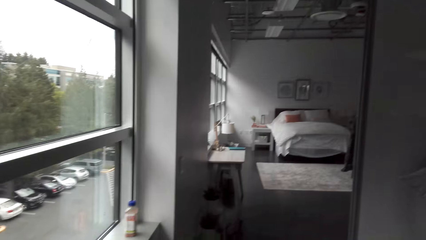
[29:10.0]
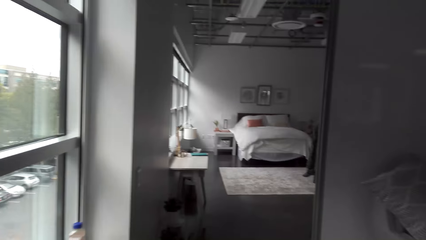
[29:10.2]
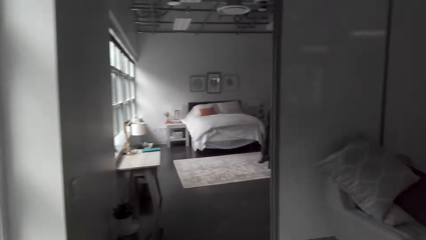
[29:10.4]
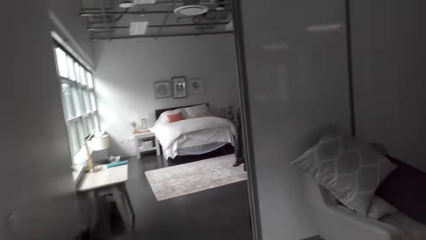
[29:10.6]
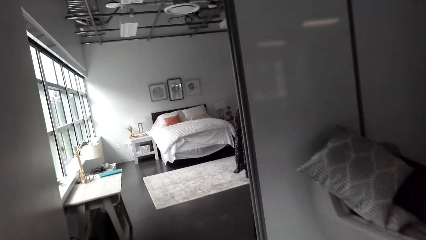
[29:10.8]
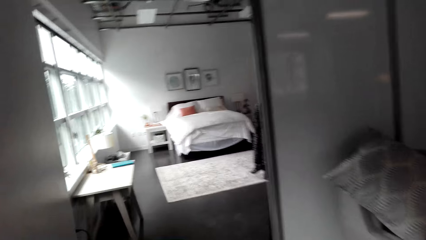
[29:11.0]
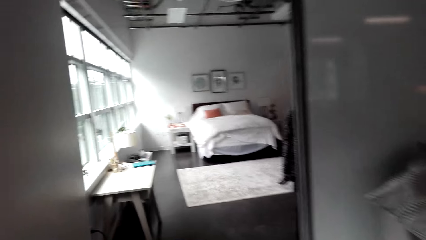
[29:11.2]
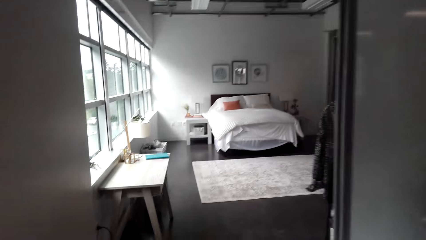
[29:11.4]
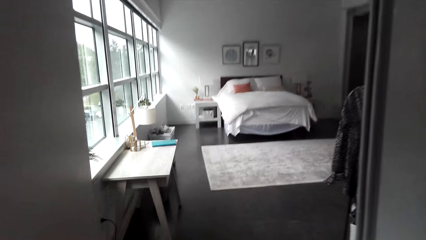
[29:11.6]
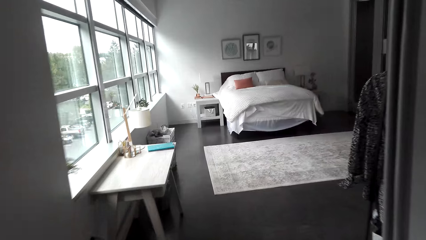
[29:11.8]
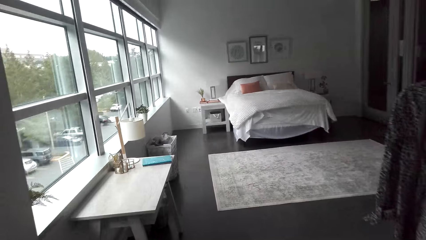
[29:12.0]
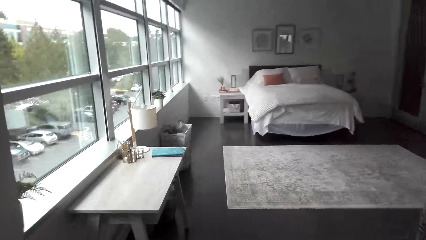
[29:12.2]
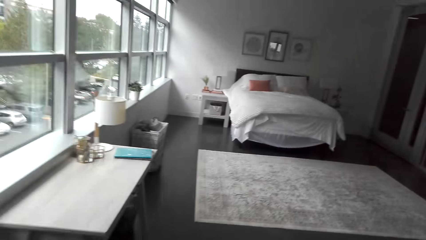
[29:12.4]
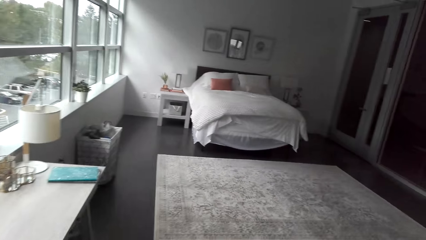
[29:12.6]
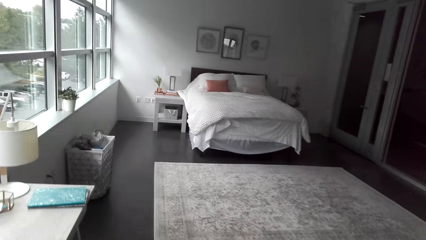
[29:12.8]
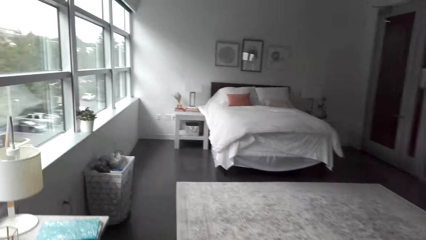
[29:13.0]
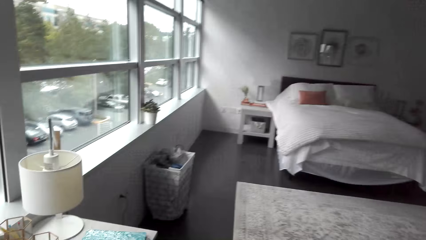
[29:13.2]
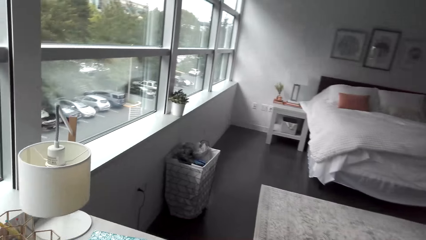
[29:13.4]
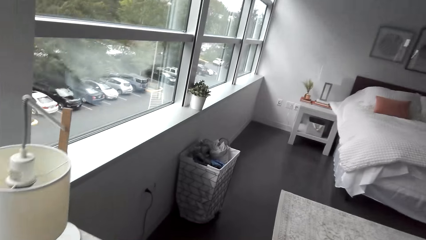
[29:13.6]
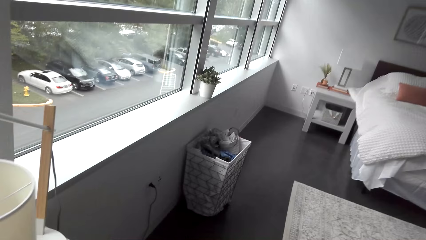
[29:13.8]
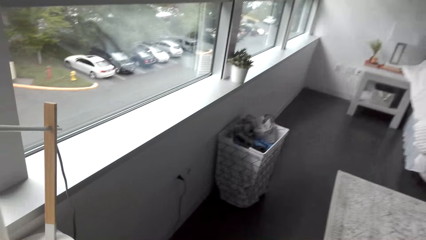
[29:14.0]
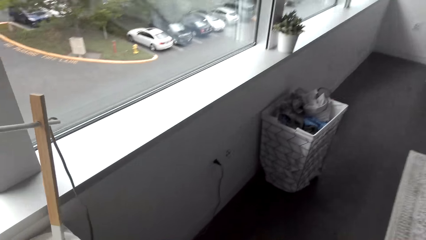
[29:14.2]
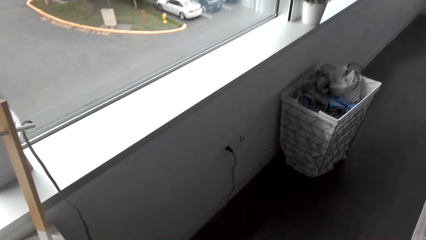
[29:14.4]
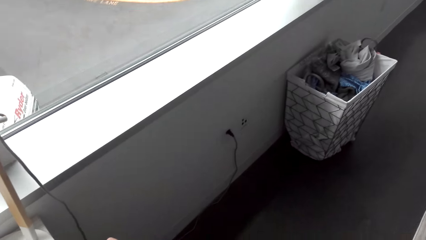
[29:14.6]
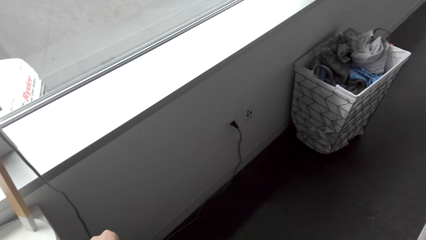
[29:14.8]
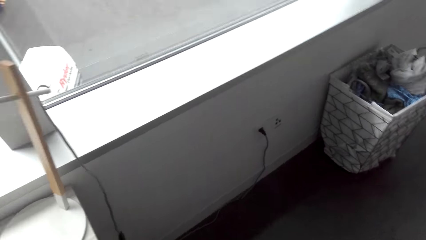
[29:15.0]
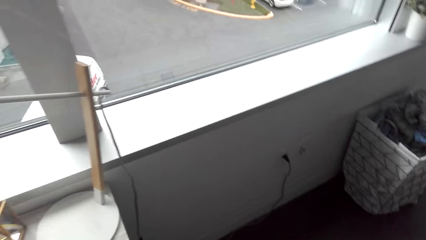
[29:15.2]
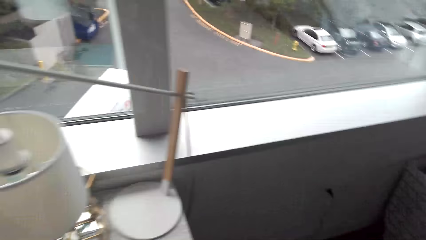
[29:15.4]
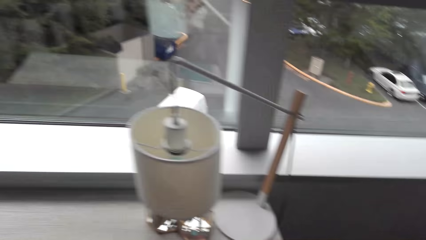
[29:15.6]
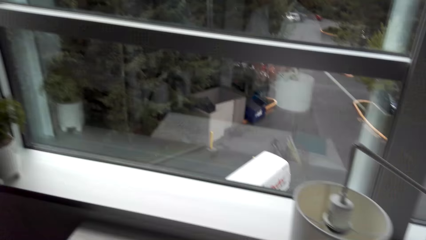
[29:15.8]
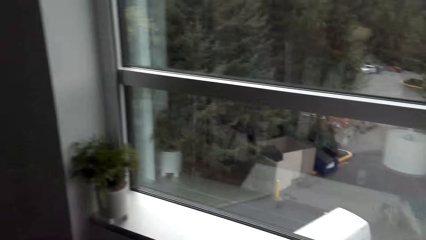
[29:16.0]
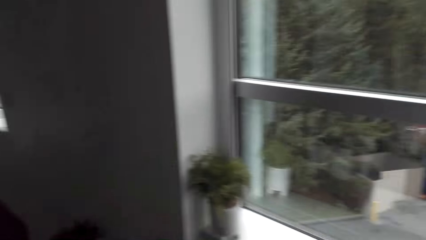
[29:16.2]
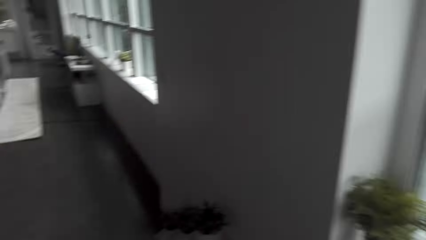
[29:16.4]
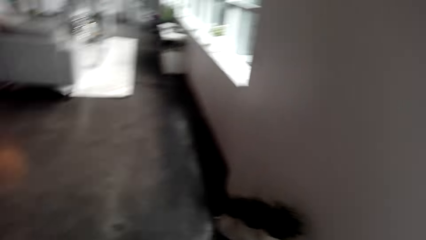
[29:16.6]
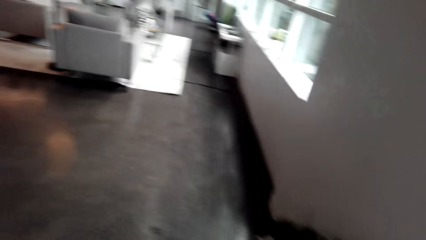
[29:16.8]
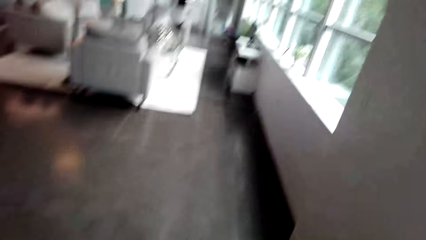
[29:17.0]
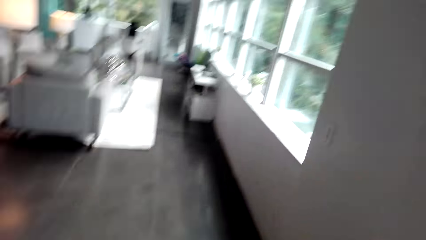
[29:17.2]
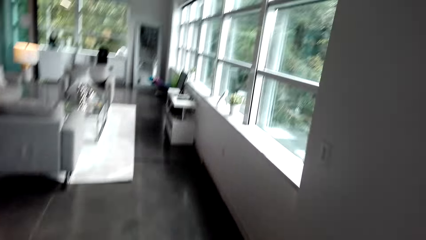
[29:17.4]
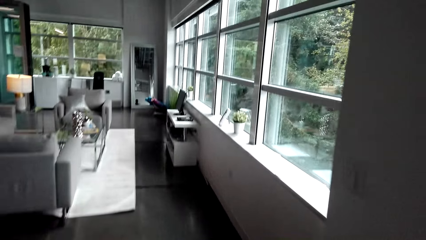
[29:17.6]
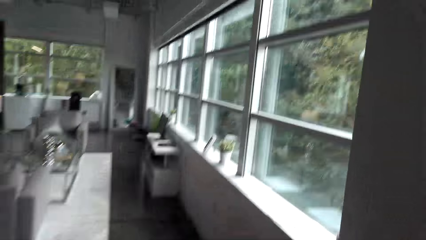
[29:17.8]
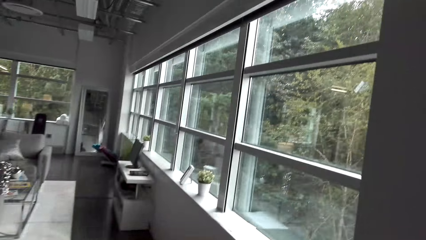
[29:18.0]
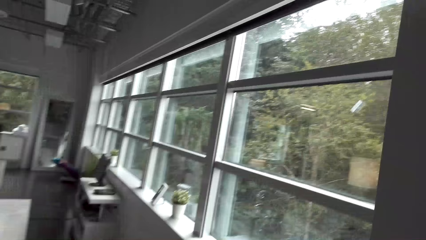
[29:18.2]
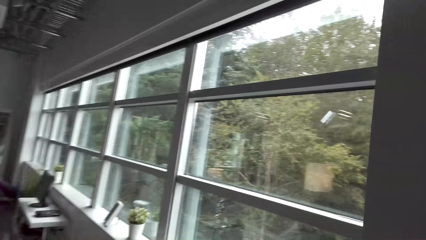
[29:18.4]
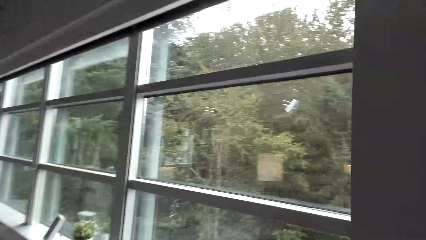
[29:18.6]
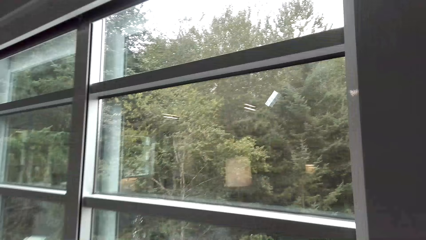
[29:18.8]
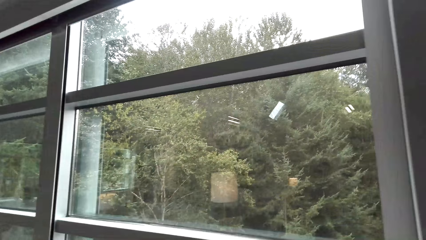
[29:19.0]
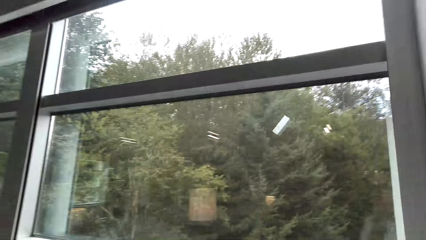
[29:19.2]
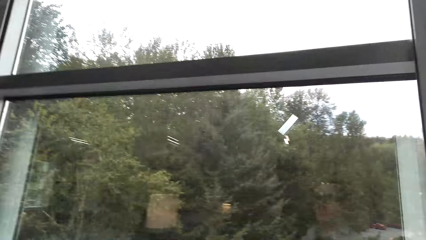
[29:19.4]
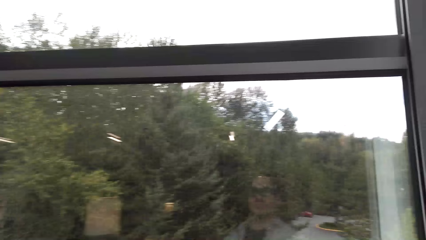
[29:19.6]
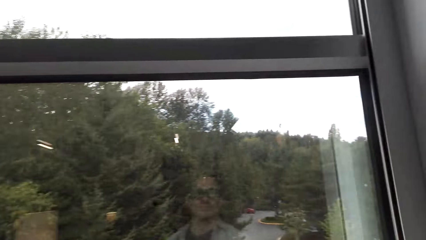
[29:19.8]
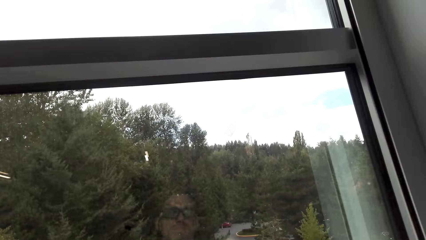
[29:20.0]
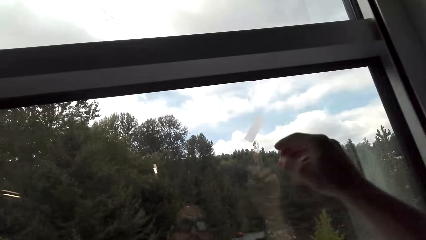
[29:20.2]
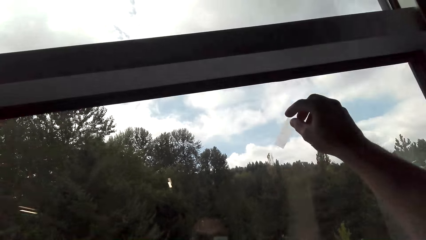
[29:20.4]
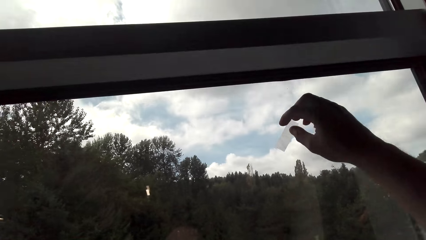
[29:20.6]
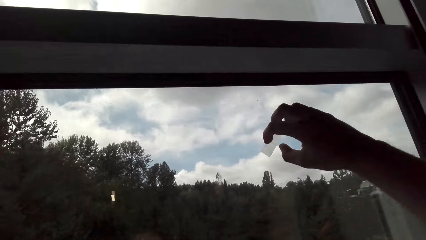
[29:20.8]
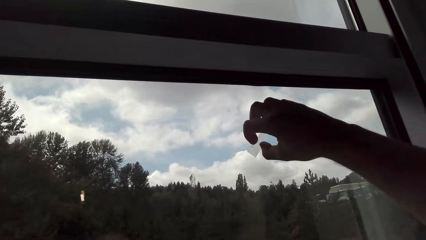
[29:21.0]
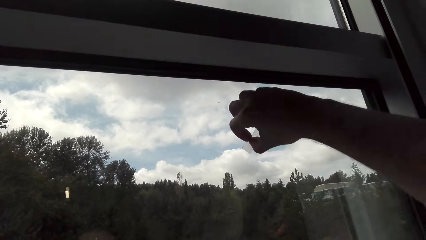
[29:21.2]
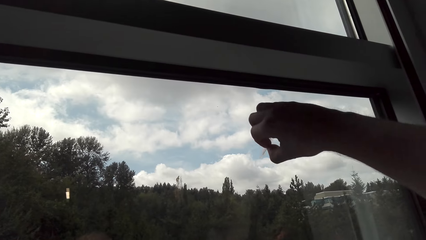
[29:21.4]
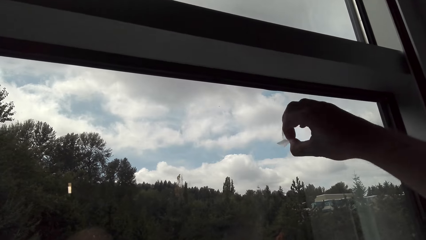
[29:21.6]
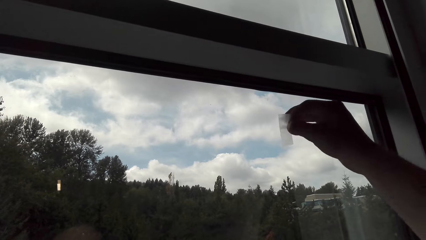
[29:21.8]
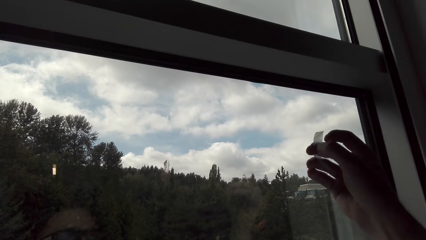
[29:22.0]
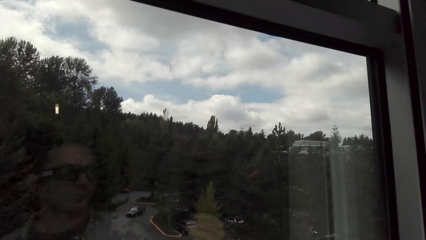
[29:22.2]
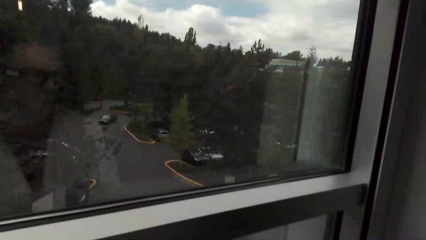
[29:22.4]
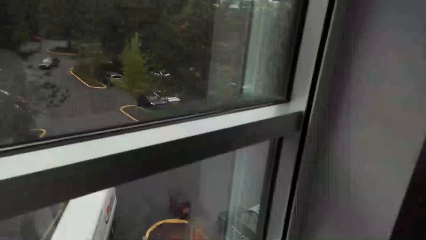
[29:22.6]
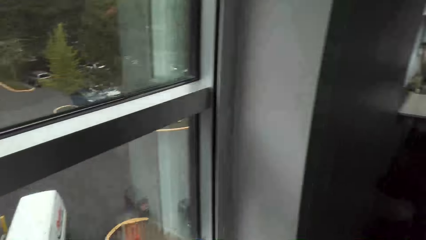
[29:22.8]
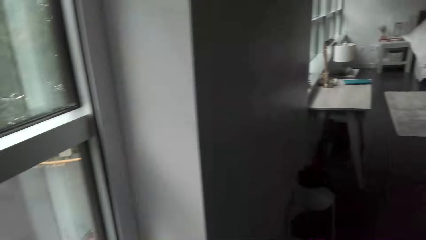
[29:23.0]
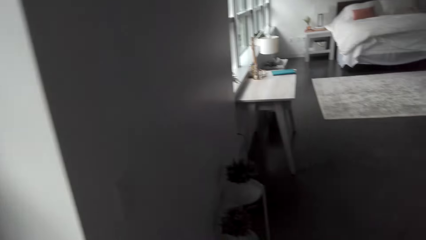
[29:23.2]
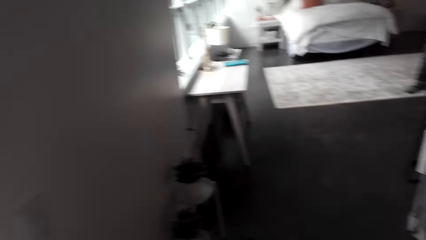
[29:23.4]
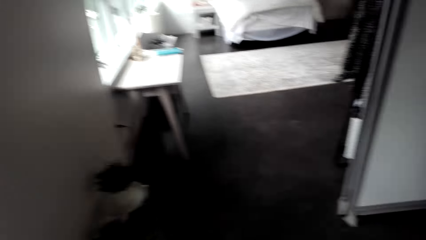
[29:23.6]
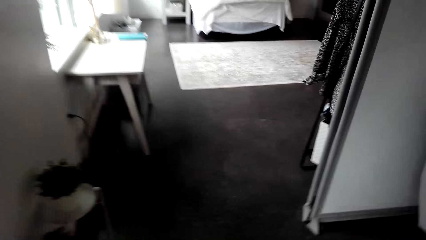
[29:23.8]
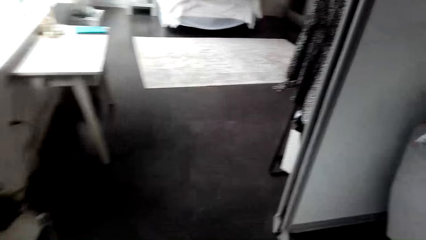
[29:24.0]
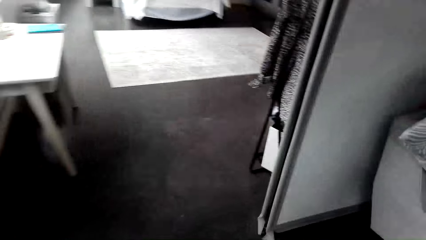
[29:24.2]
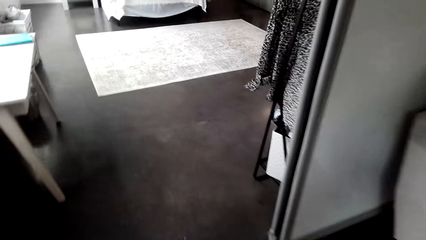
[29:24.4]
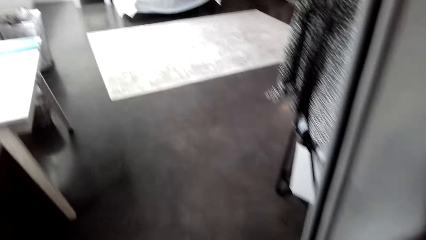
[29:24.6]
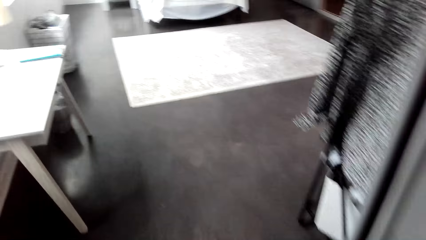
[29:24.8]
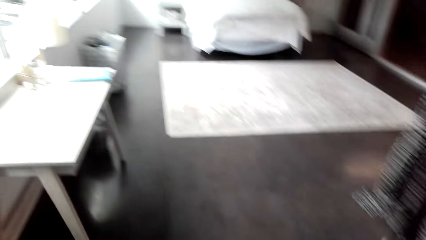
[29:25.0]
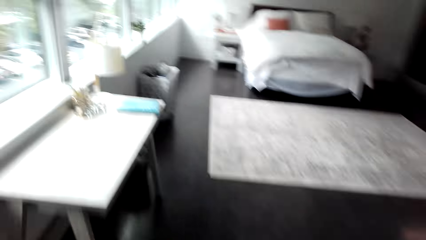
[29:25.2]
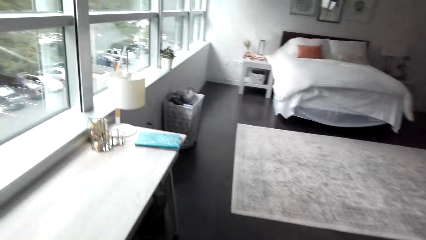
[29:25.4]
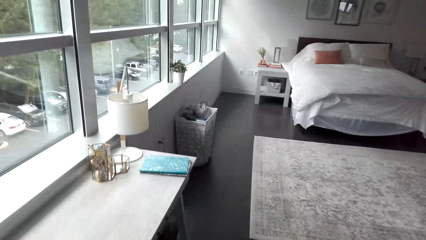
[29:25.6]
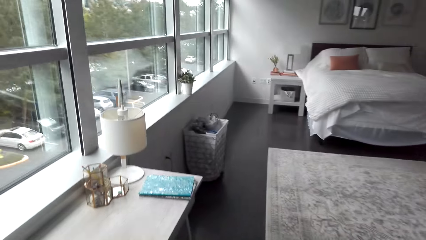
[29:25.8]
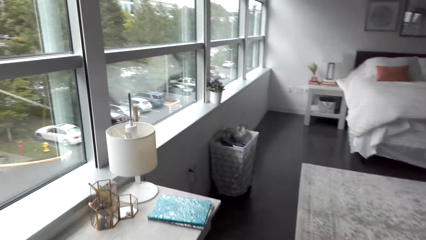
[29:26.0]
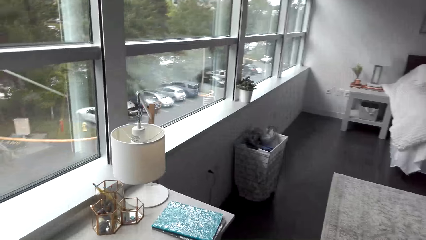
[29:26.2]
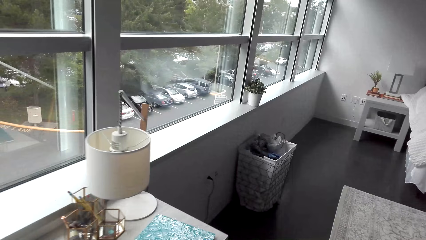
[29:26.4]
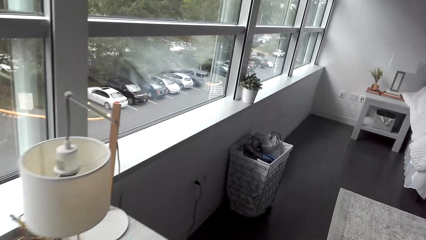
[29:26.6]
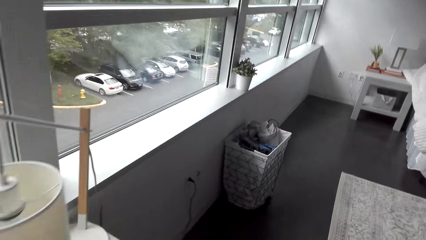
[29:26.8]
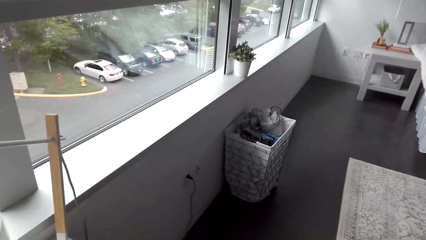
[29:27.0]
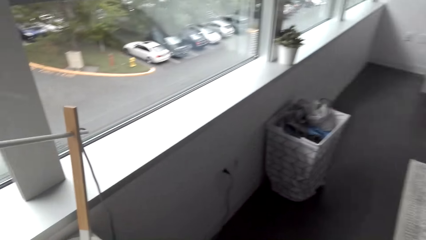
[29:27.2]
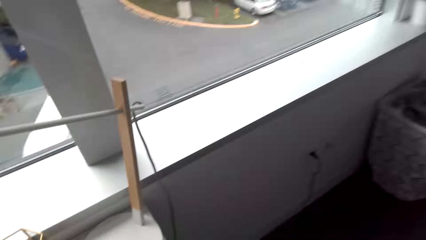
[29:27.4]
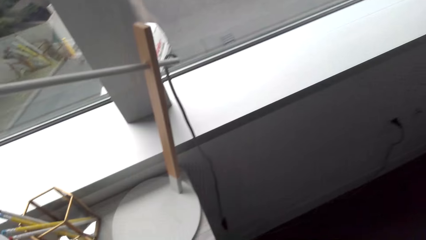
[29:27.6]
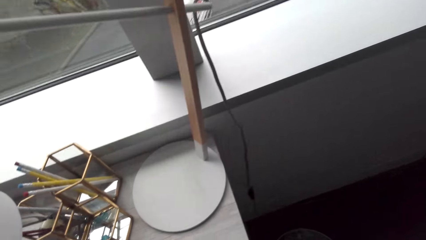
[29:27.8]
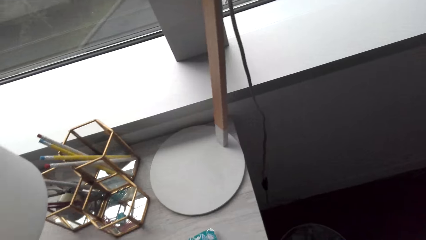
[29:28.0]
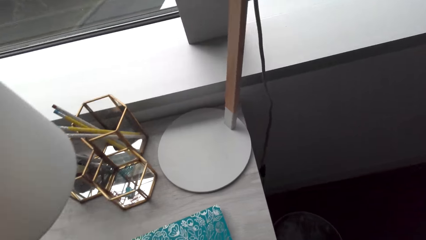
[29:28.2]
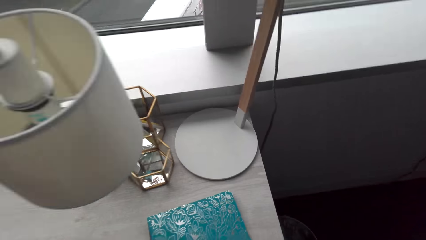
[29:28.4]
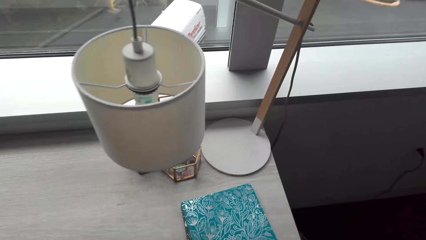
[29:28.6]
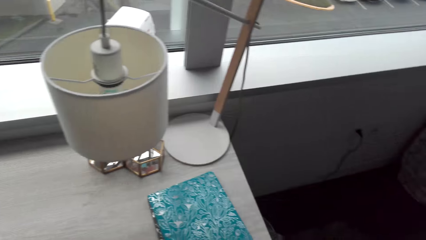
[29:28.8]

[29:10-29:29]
The camera wearer walks. They scrub the window. They remove a sticker on the window. They walk around the room.
